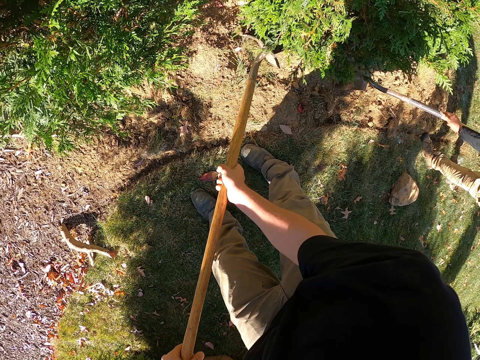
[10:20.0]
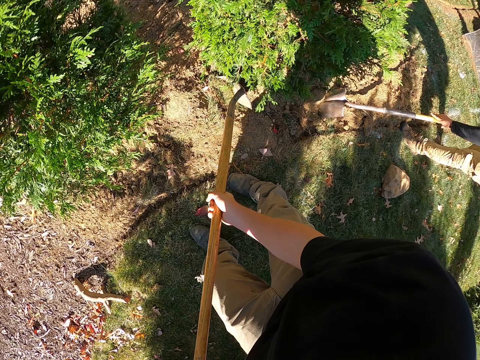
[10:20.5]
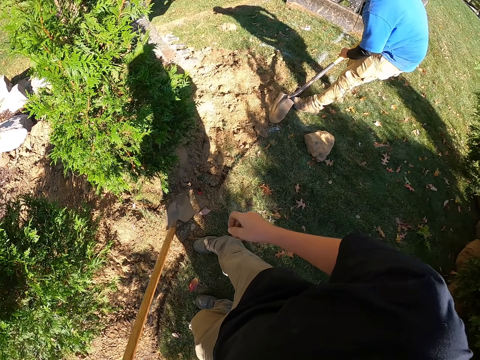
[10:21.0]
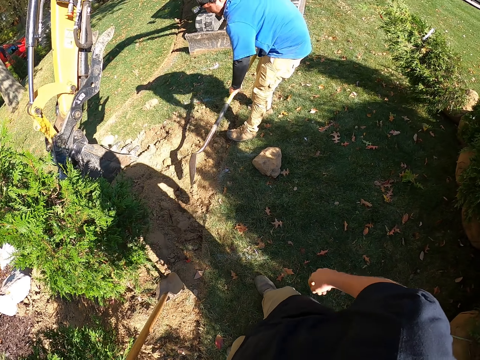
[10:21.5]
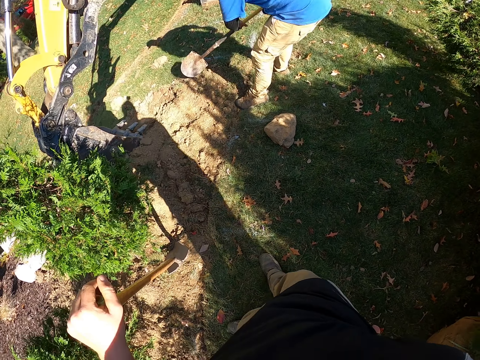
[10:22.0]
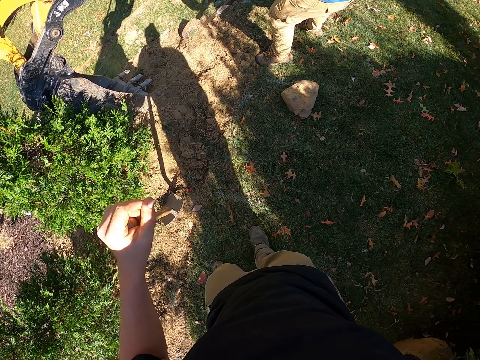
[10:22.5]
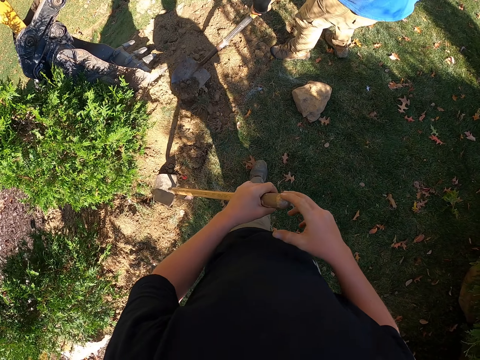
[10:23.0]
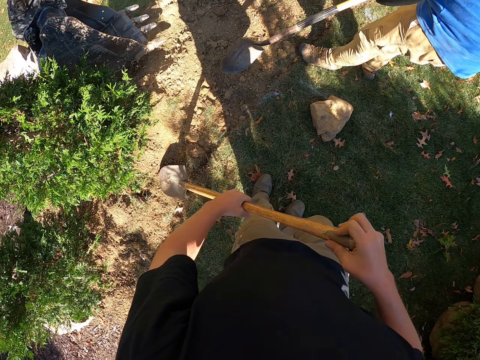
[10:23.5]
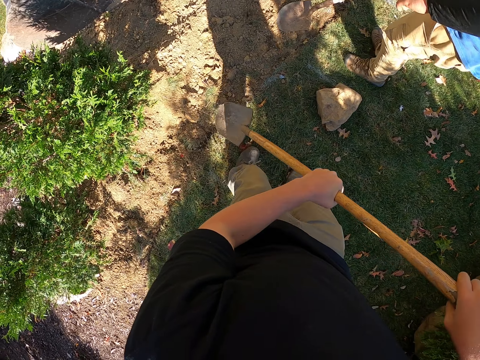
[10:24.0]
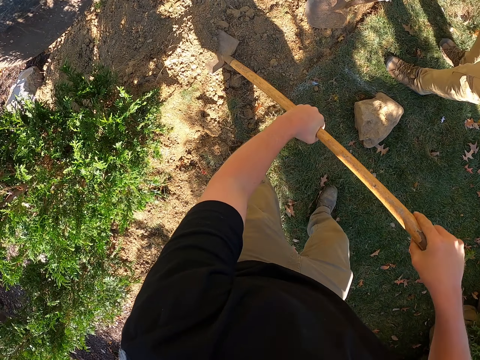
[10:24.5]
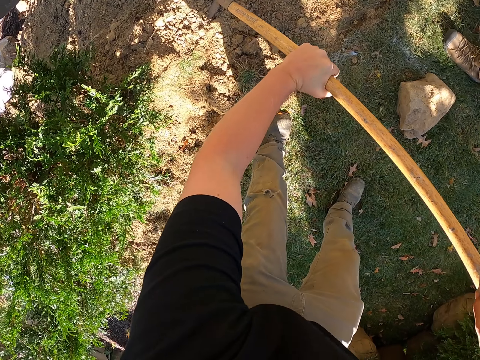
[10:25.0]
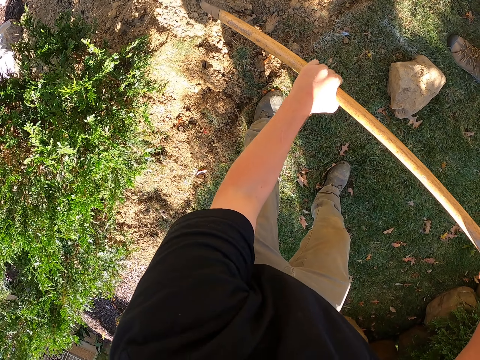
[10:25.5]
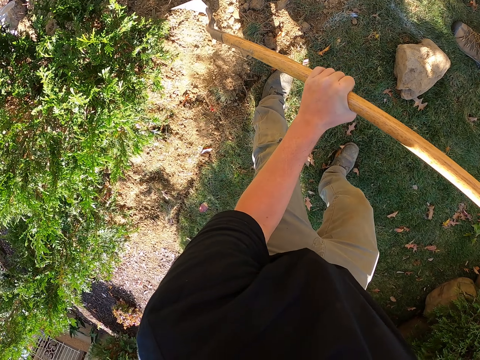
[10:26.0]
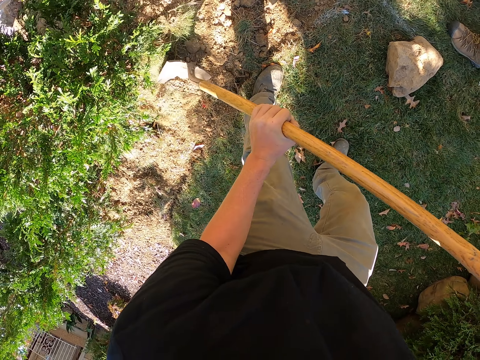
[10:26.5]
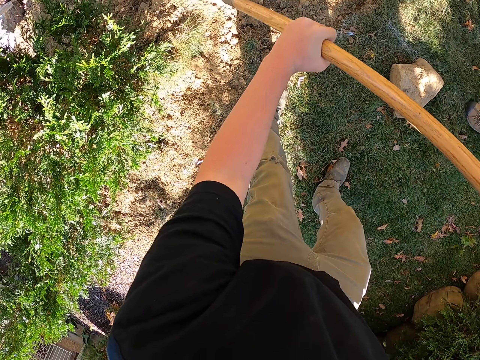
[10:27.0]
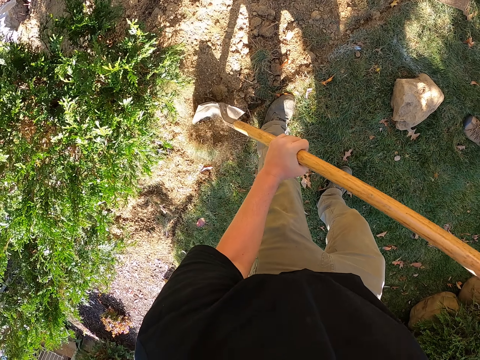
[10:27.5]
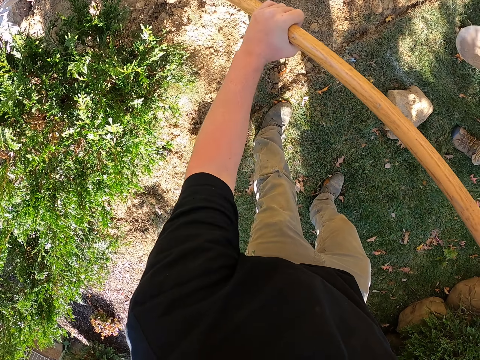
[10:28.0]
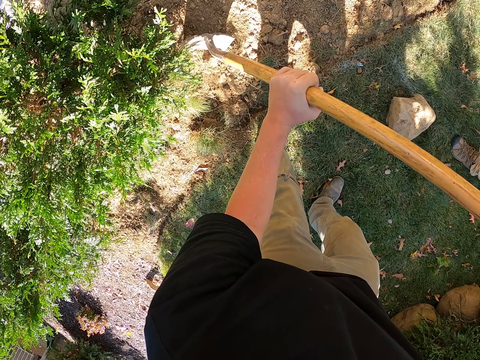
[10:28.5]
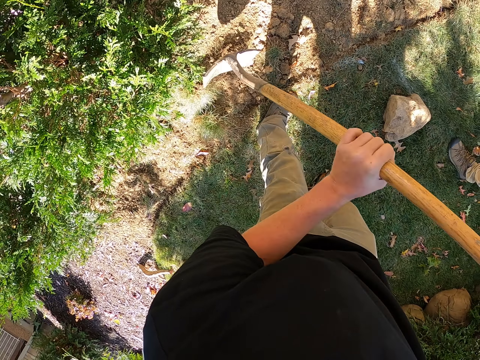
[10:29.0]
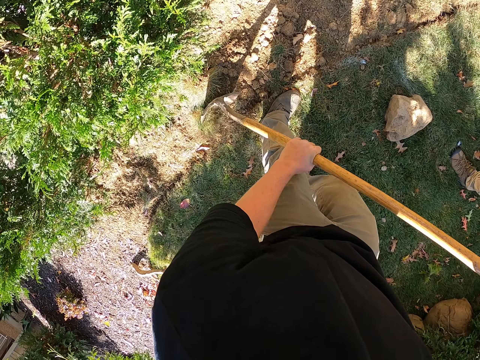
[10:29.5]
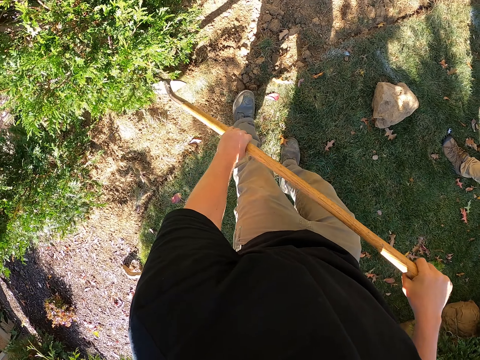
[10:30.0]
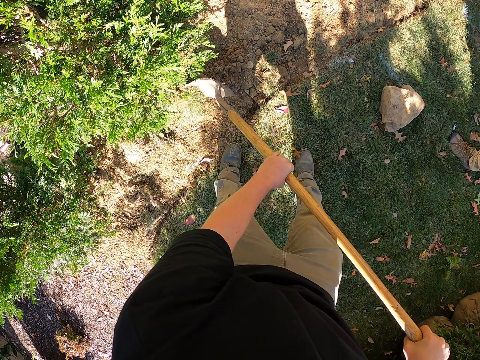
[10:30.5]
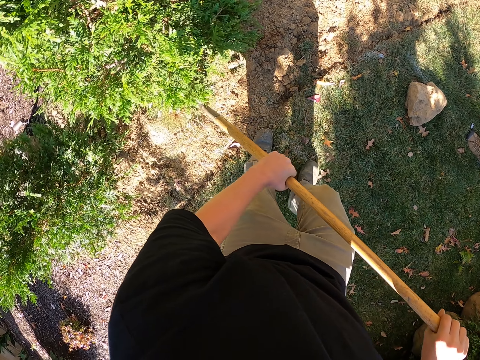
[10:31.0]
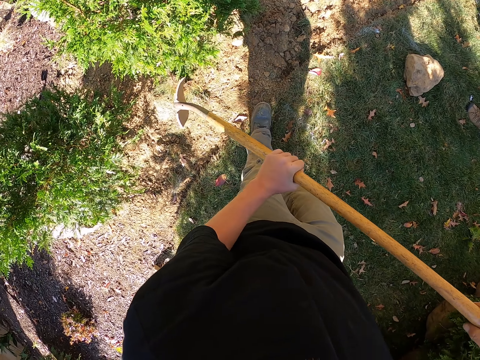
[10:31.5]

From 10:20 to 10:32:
A man hits the soil with soil. The camera wearer hits on the soil with a shovel. The man spreads the soil. The camera wearer holds a spade. The man scoops the soil. The camera wearer scoops the soil. They pour the soil and cover a plant. They scoop the soil and spread the soil.

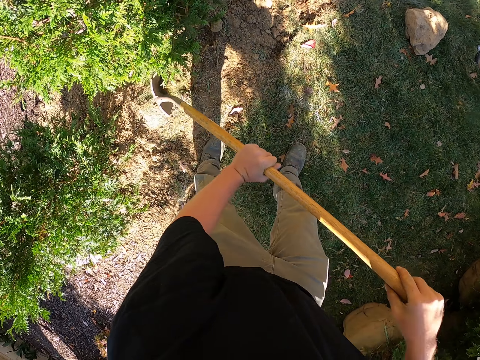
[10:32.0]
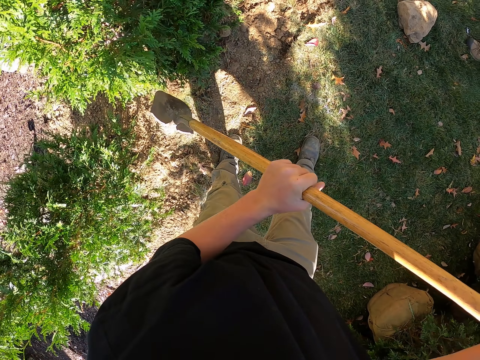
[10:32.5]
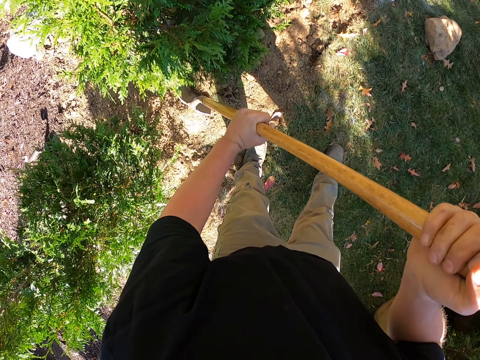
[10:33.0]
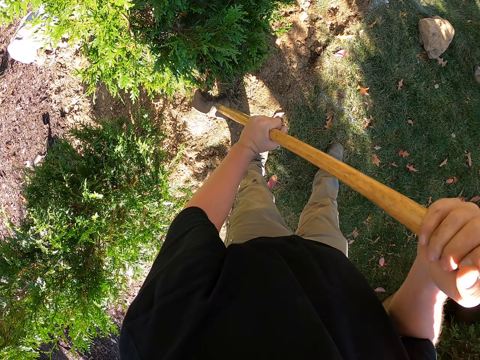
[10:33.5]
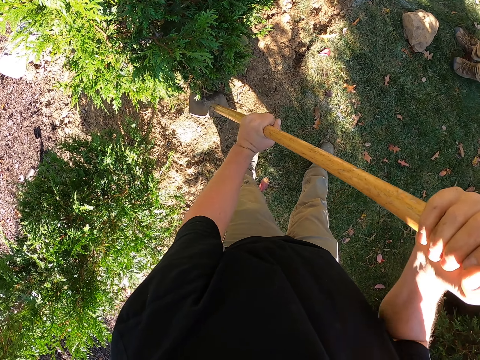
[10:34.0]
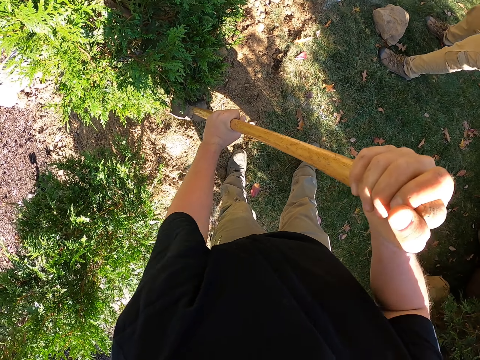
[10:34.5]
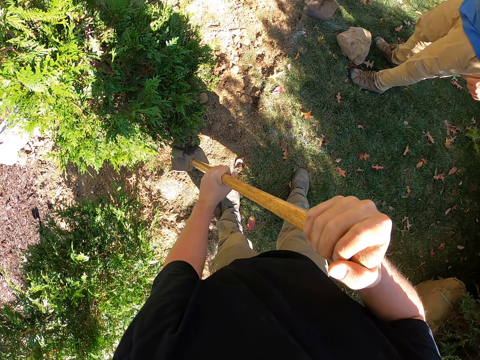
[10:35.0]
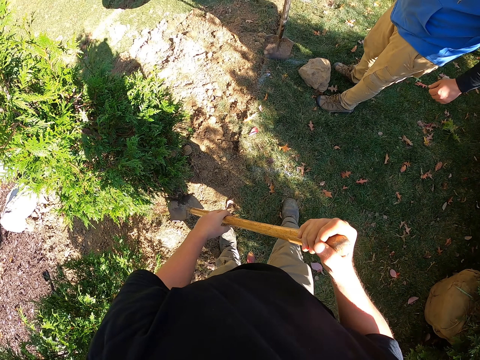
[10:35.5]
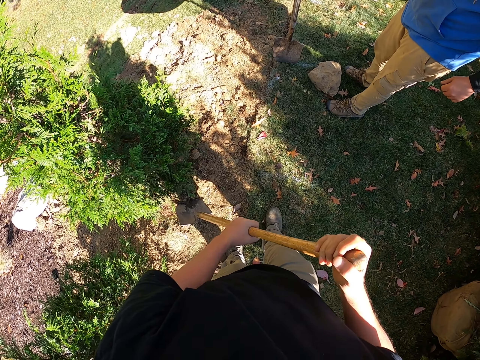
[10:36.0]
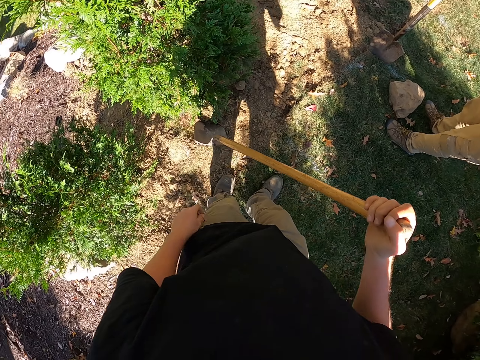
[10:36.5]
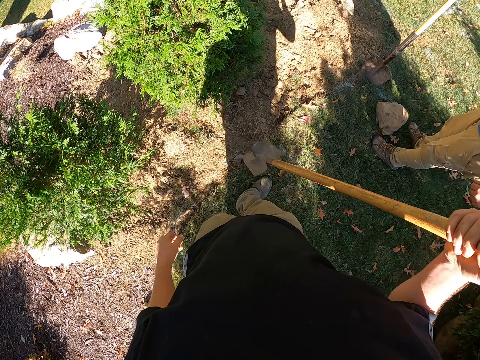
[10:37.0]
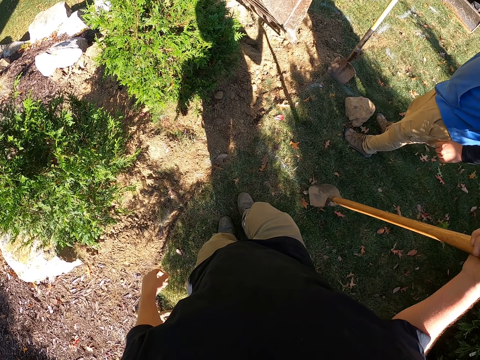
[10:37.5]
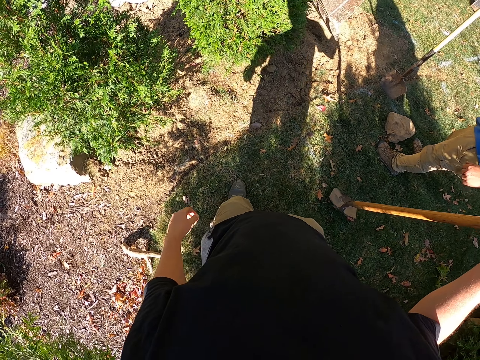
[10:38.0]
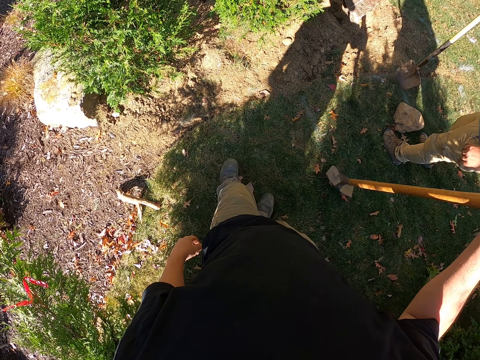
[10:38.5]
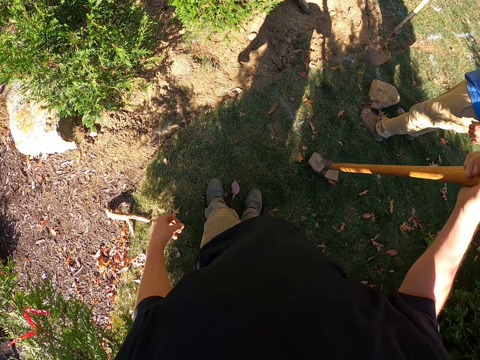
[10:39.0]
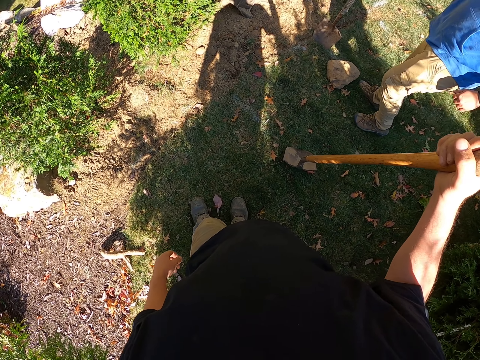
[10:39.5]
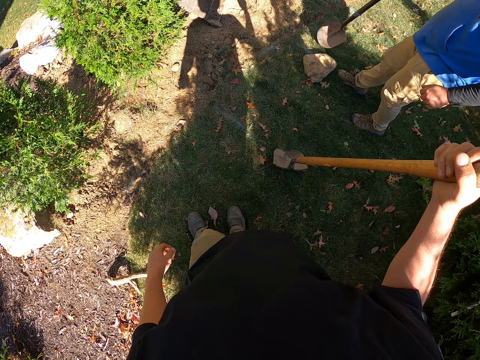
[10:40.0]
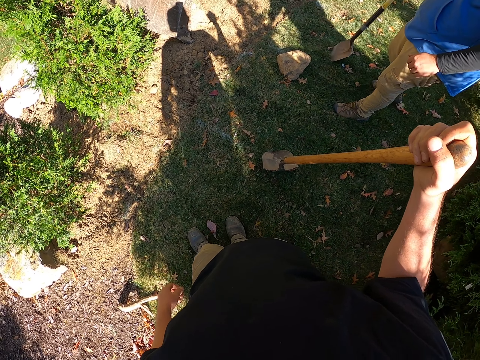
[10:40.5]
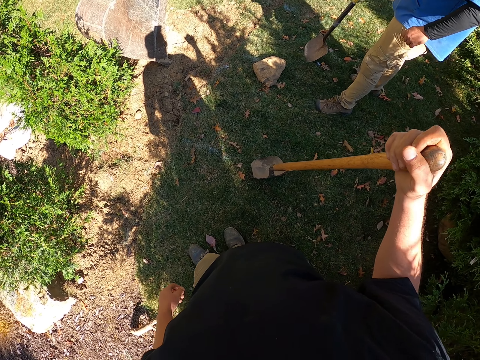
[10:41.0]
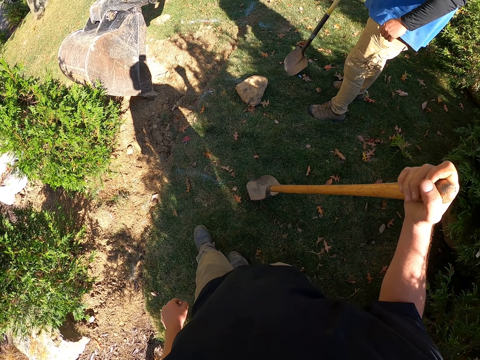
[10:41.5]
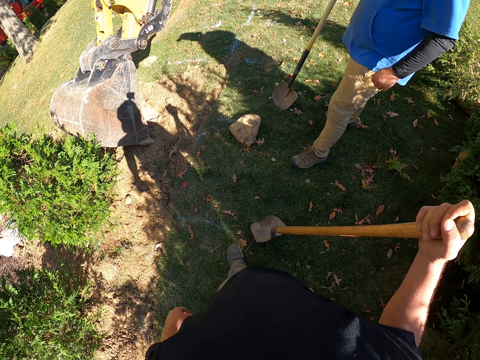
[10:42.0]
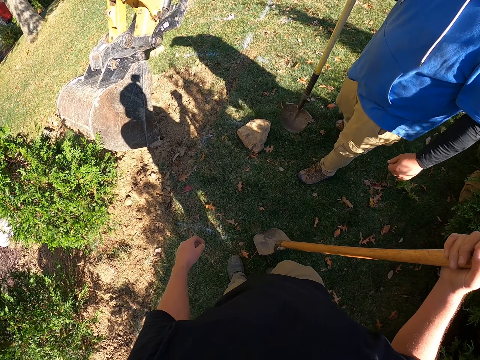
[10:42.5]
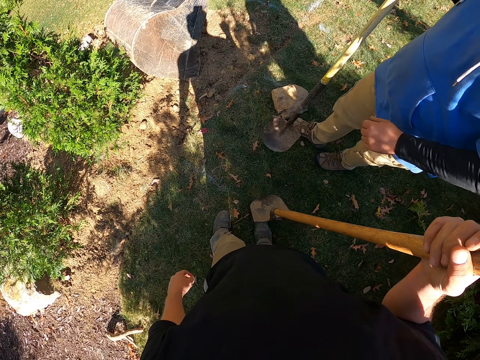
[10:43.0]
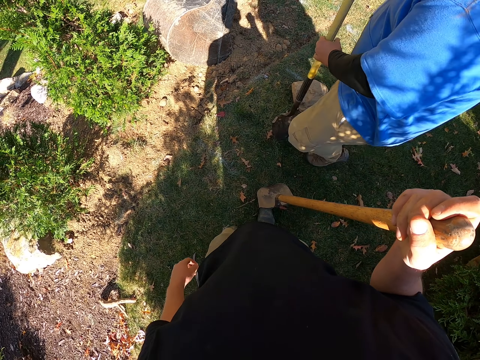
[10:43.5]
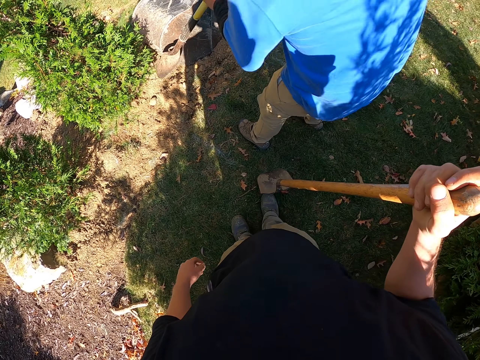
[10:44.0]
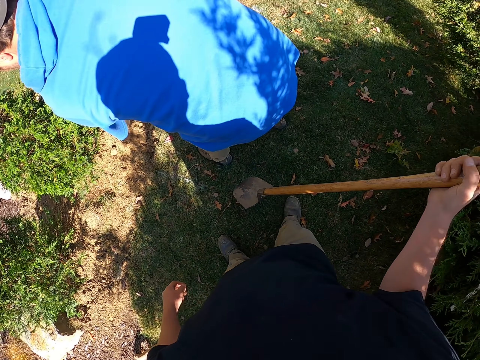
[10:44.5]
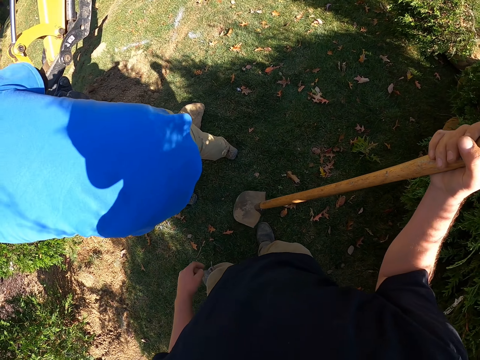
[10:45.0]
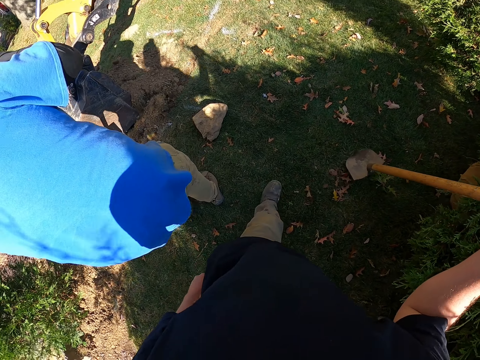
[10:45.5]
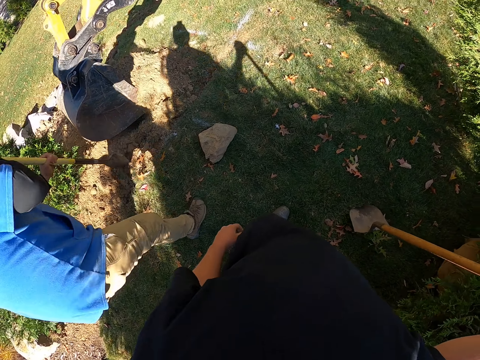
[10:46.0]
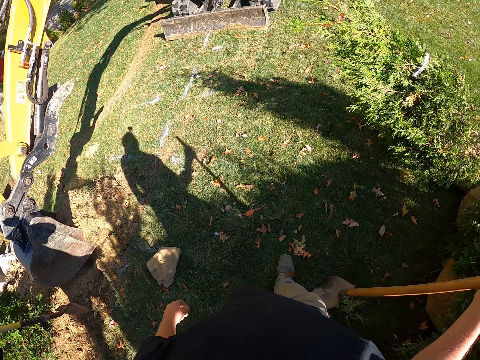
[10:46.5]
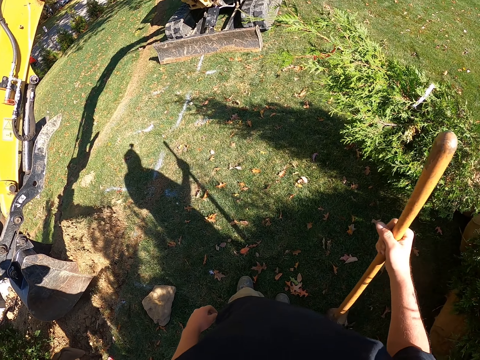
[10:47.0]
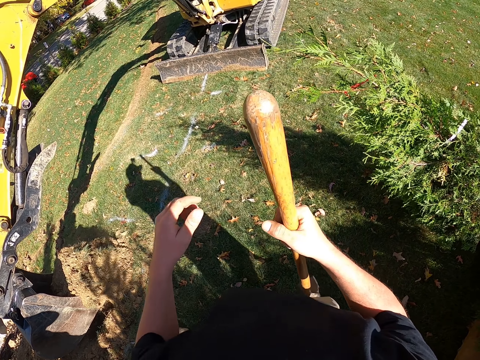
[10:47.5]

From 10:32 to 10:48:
The camera wearer hits the soil. They lift the shovel. They hit the soil with the shovel. They rest the shovel on the ground. A man moves around. The man moves back. The camera wearer moves back, moves around. The man holds a shovel and spreads the soil. The camera wearer moves around. They move across. The man scoops the soil.
